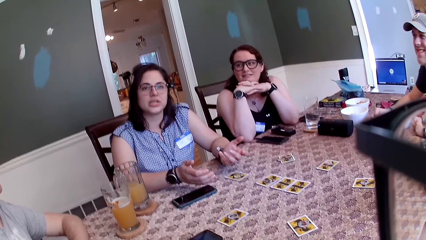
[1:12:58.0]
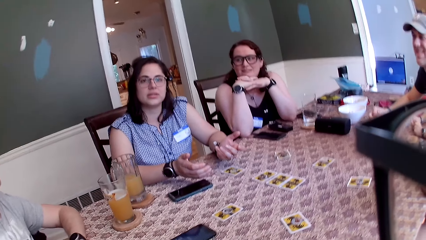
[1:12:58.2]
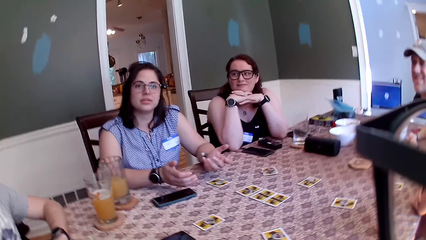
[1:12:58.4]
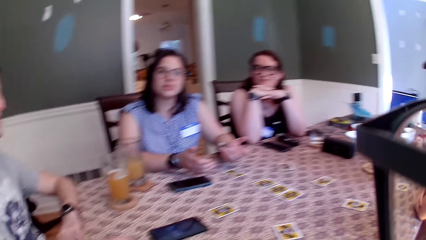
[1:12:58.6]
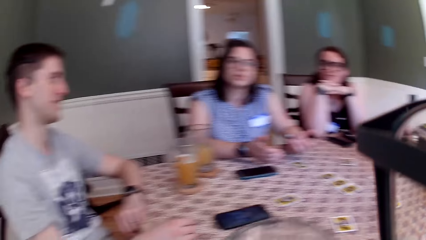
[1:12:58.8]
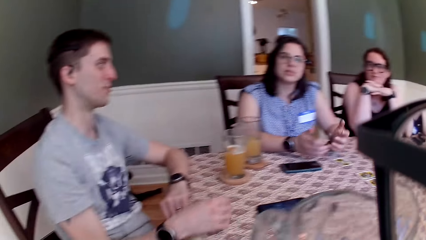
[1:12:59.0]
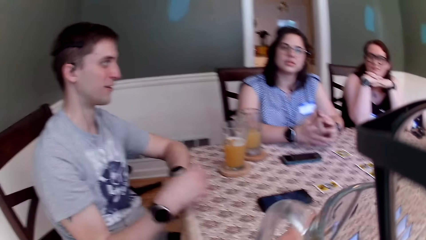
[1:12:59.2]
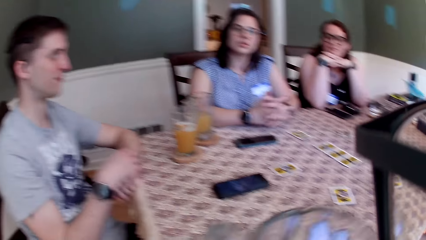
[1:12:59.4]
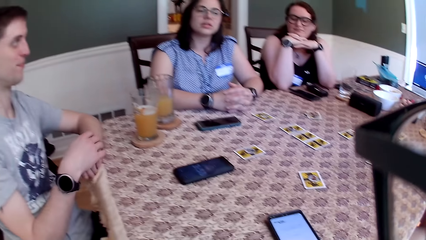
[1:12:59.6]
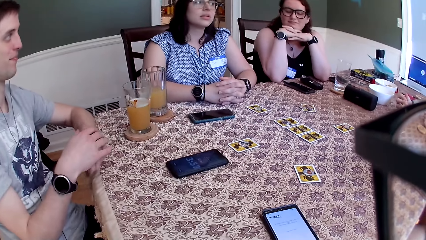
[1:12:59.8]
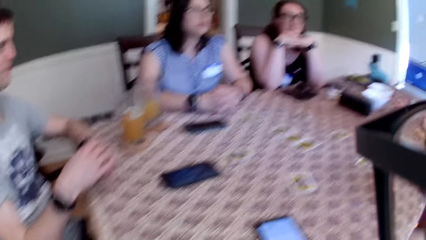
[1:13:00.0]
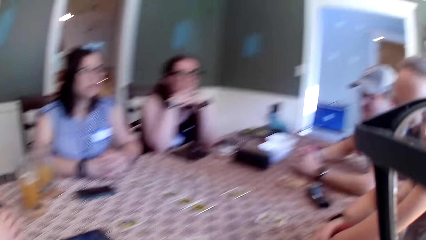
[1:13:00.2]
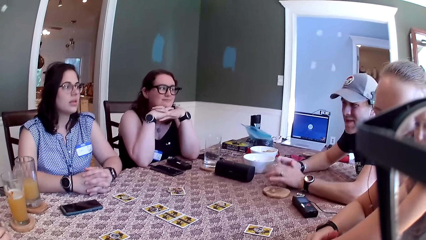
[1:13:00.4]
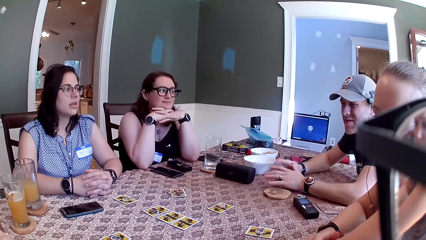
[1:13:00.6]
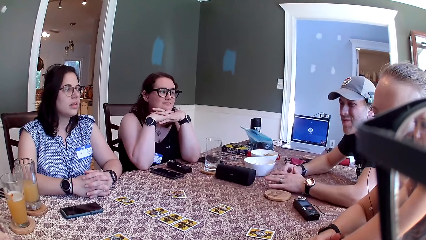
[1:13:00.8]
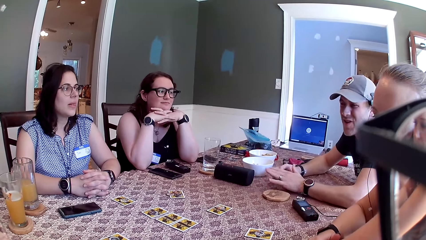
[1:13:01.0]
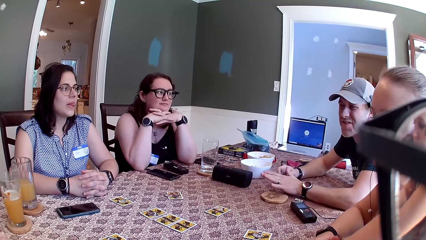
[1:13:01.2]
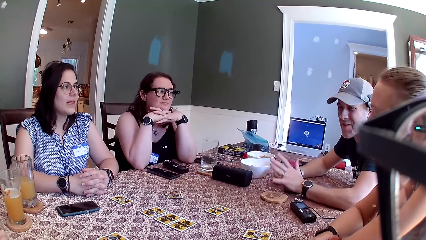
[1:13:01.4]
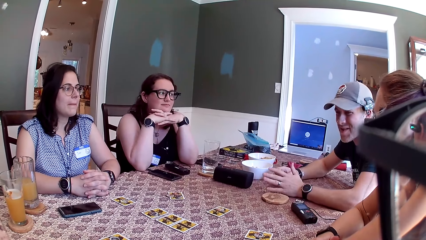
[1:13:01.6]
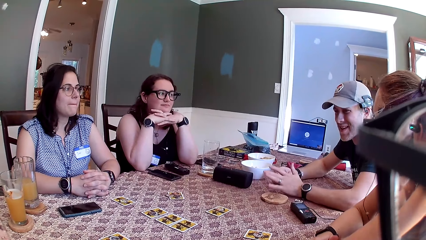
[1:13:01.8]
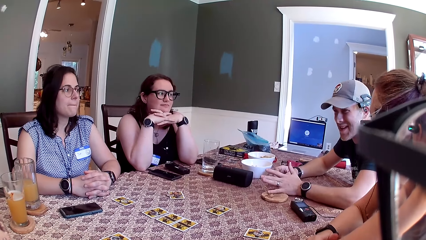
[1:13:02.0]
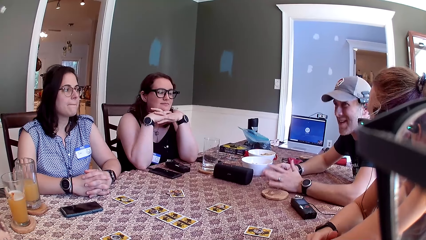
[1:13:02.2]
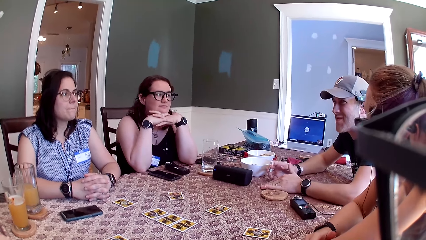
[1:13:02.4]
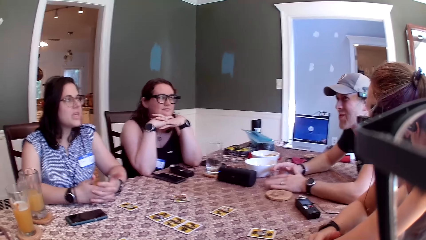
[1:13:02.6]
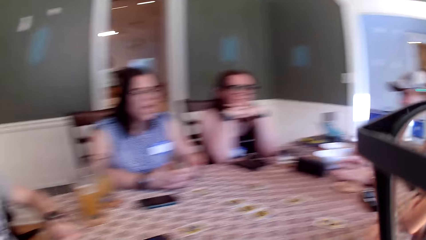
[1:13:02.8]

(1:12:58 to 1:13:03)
The camera wearer carries a cup with his left hand. A man interacts with everyone. The camera wearer looks around the table.

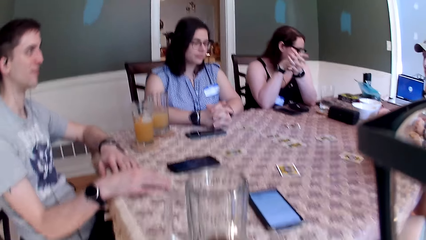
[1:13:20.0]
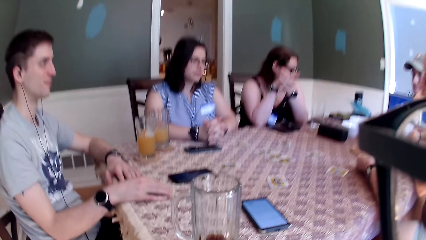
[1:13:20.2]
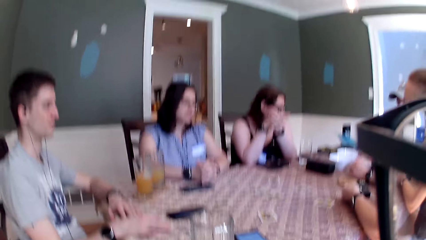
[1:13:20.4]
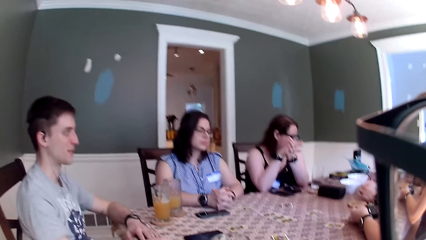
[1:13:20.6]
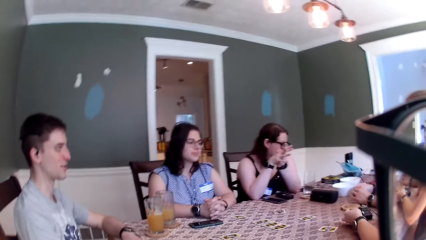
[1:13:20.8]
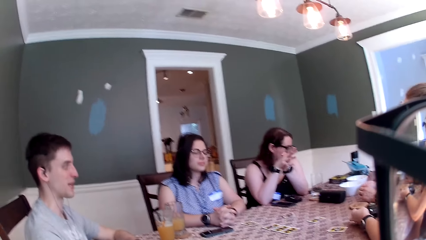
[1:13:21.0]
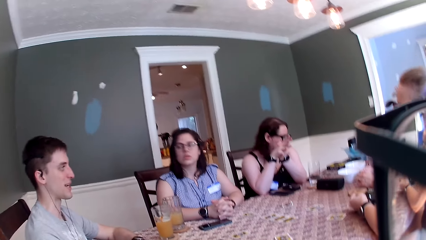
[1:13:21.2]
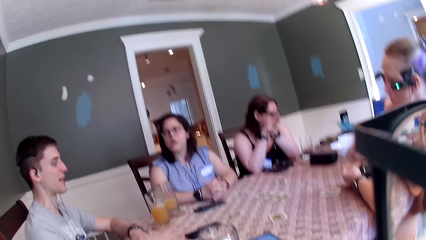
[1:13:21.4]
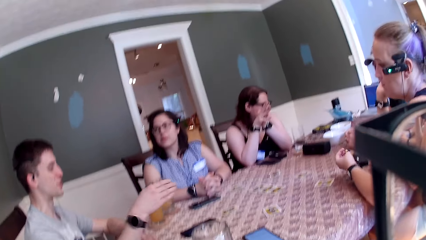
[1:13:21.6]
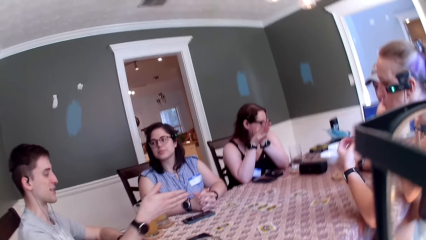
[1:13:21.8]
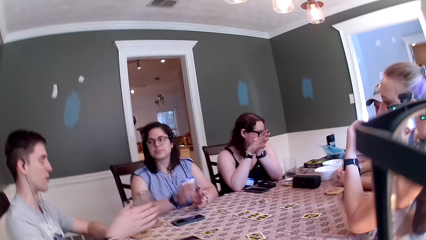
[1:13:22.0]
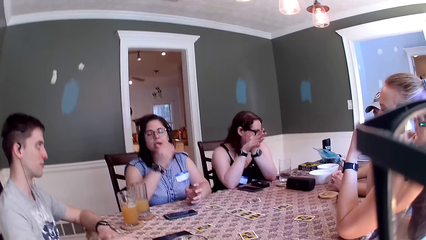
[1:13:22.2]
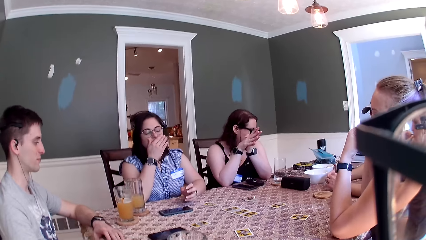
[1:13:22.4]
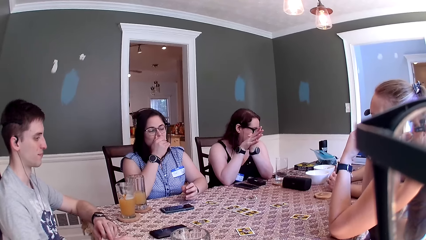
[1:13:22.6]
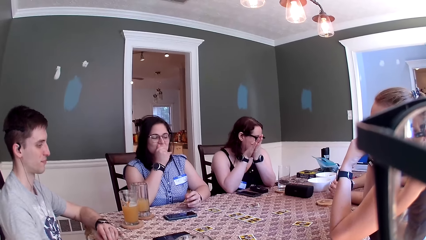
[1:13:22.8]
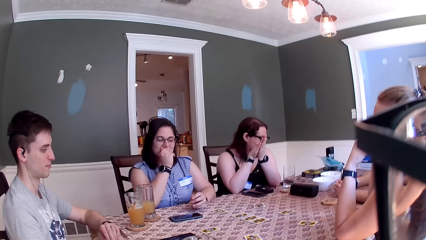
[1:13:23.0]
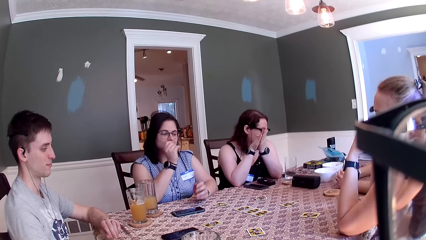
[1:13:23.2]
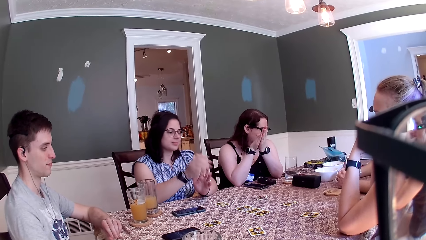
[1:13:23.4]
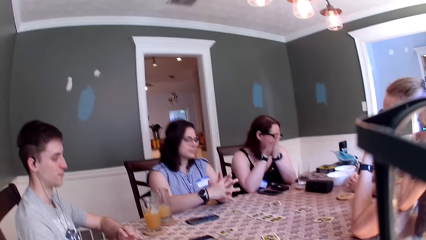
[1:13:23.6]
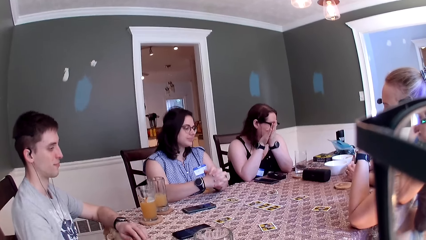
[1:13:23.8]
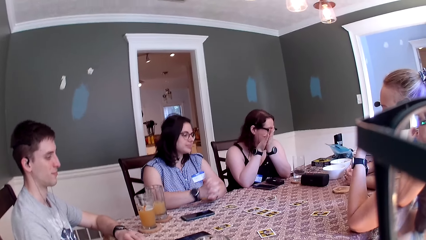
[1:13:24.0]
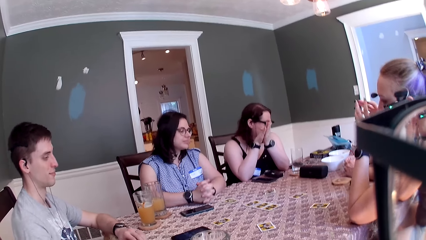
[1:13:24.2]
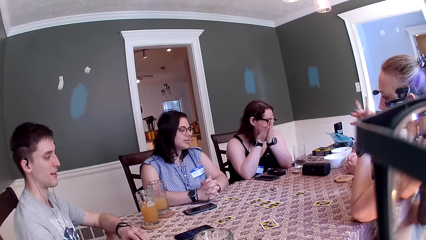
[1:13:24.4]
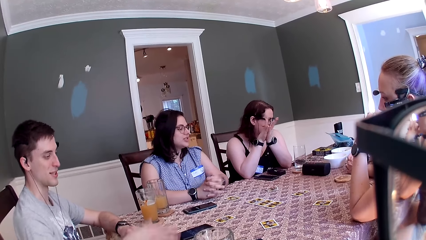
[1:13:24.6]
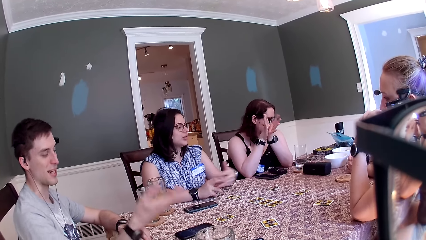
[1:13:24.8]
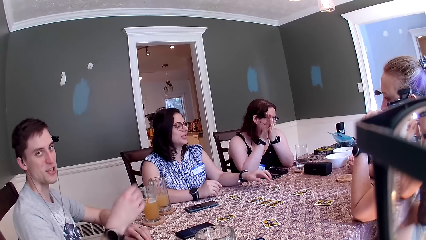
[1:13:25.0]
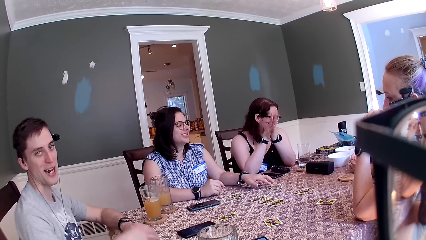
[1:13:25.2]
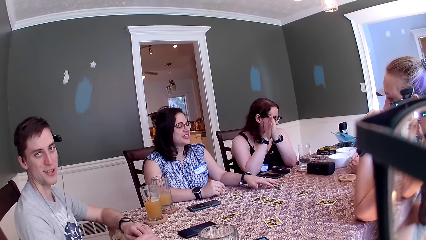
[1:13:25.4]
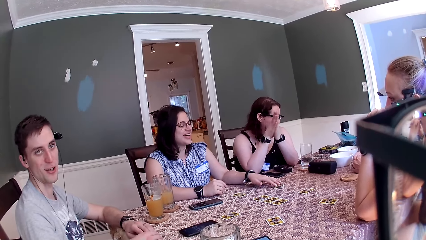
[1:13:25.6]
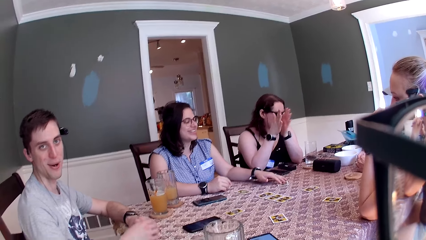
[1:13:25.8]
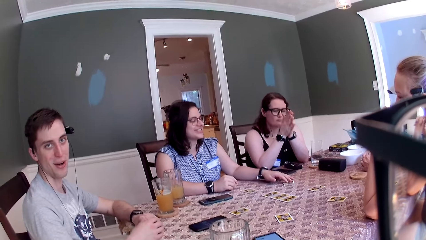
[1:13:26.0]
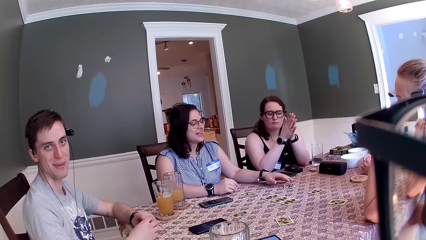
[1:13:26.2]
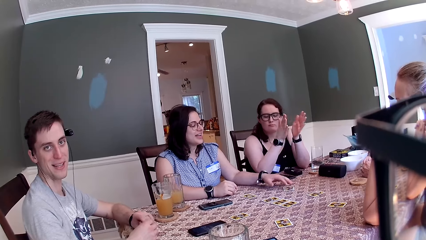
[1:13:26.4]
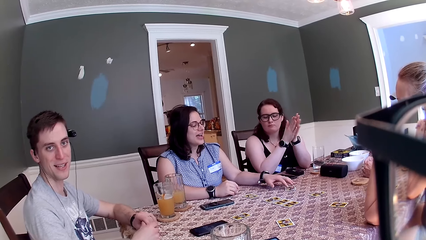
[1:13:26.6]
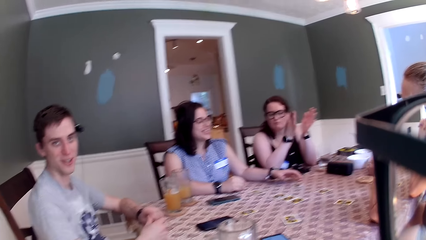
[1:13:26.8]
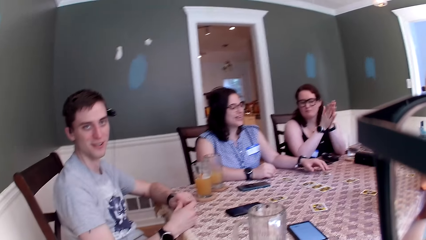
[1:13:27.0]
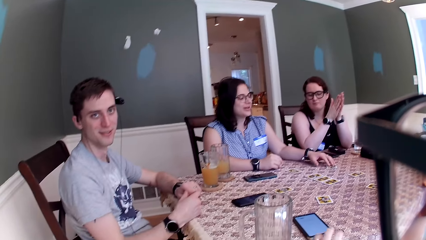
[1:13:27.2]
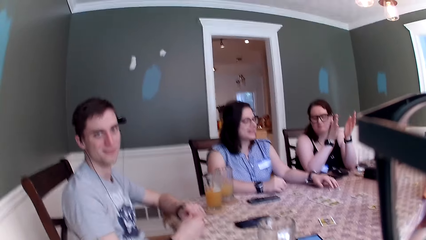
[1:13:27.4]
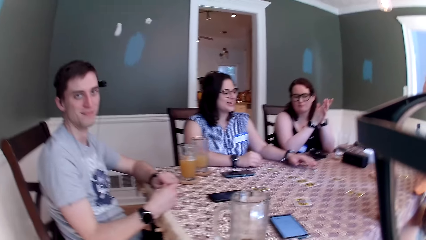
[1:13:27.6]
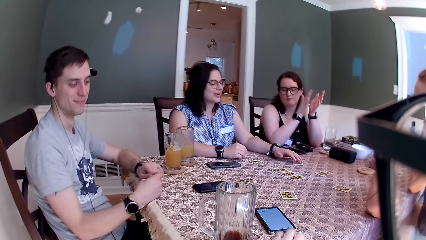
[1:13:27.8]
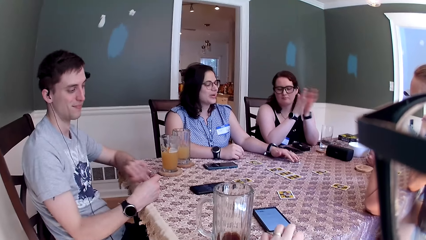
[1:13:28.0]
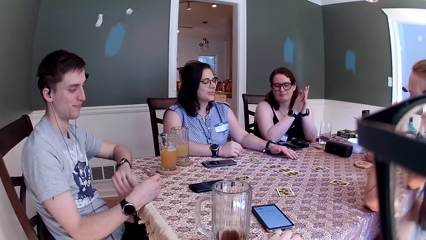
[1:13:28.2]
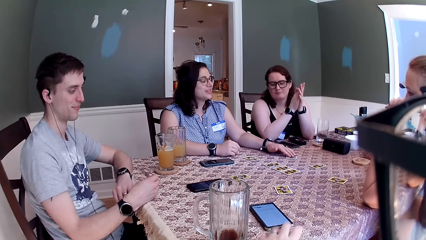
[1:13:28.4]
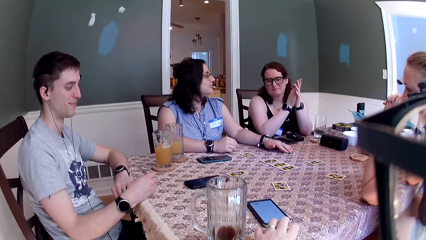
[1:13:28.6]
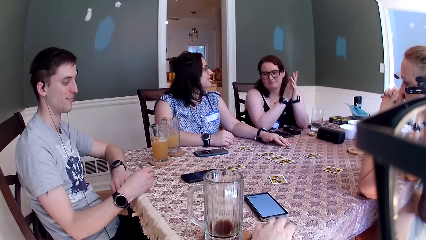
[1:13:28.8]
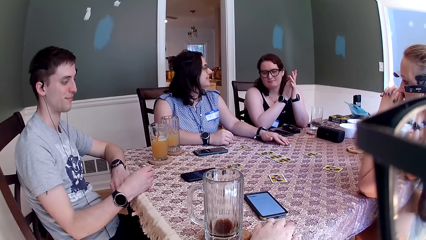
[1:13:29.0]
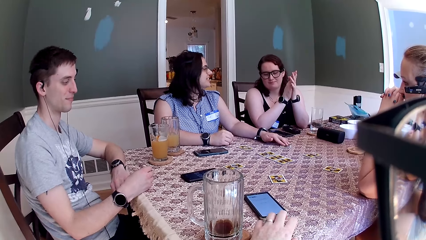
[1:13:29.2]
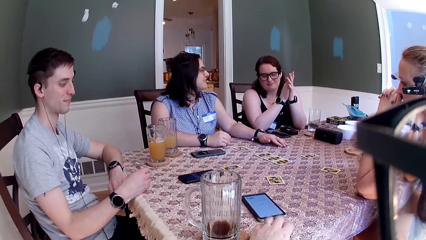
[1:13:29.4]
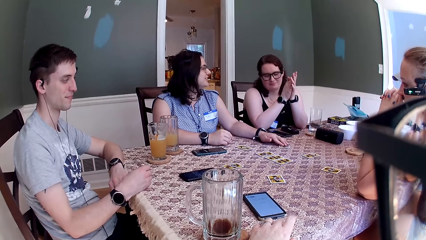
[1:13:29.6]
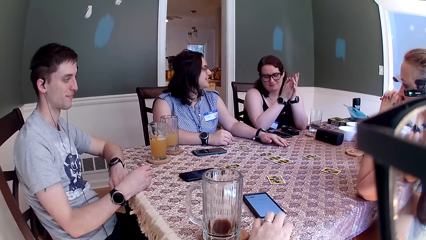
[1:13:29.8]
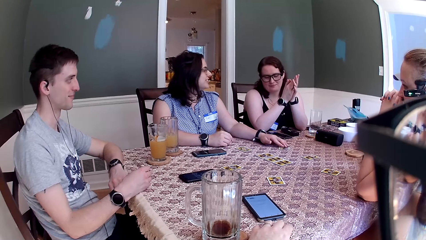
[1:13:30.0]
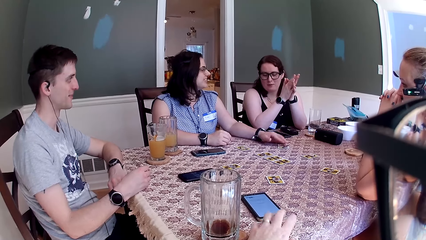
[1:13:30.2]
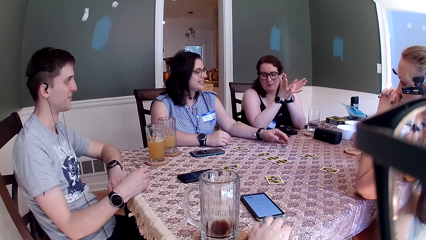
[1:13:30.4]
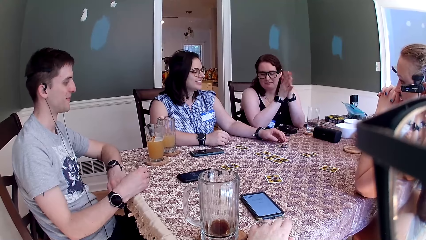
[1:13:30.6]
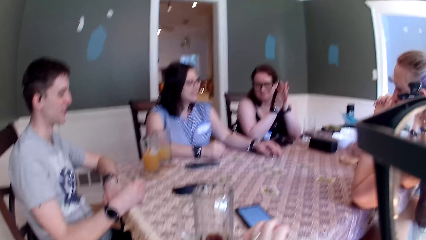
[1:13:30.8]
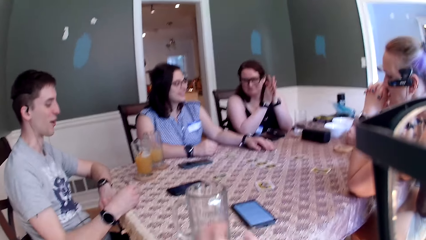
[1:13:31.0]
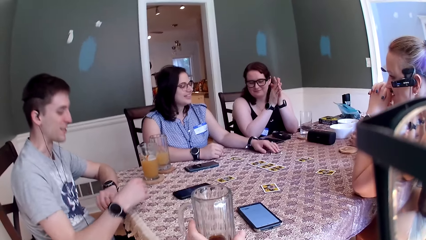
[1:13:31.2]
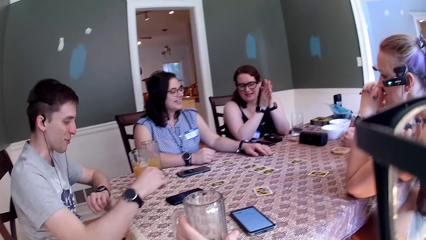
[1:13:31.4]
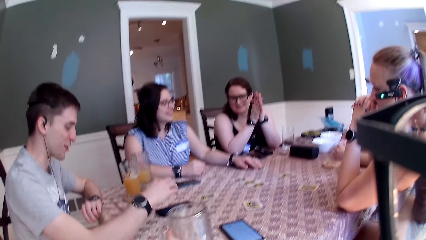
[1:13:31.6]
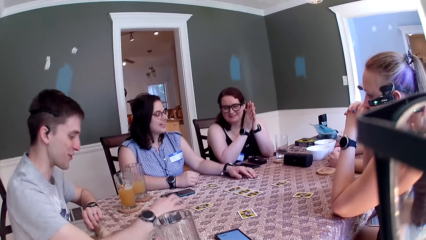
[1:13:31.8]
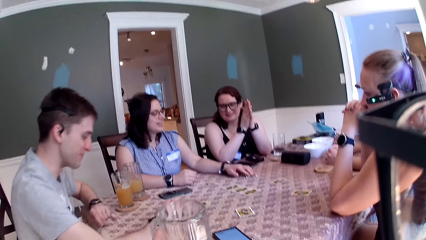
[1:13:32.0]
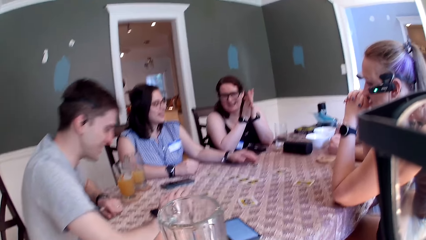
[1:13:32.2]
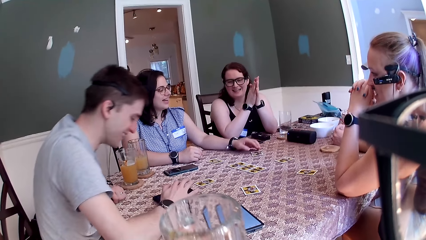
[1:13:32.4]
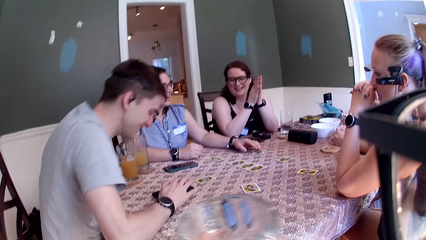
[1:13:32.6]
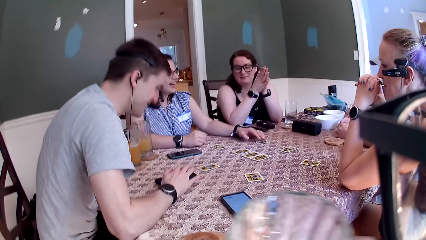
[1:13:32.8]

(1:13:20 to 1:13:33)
The man interacts with everyone. The man removes his right hand from the table. A woman removes her left hand from the table. The man drops his right hand on the table. Another woman covers her mouth with her right hand. The second woman drops both hands on the table. The man removes his right hand from the table and interacts with everyone. The second woman touches a card on the table with her left hand. A third woman claps her hands together. The second woman interacts with everyone. The camera wearer taps the table with his right hand. The third woman interacts with the second woman. The man interacts with everyone.
